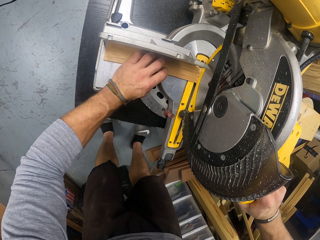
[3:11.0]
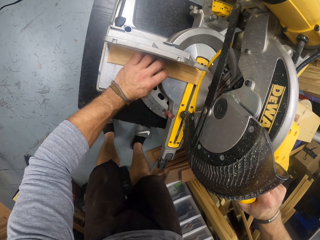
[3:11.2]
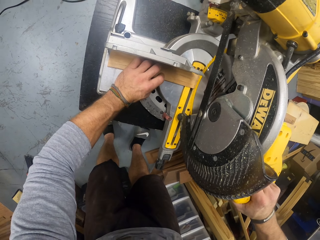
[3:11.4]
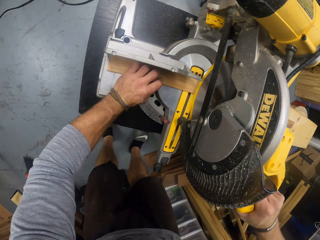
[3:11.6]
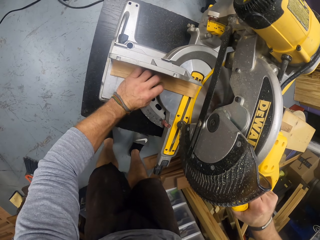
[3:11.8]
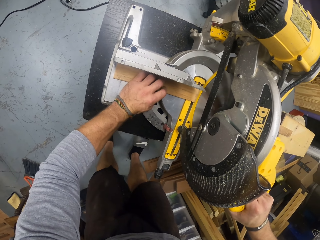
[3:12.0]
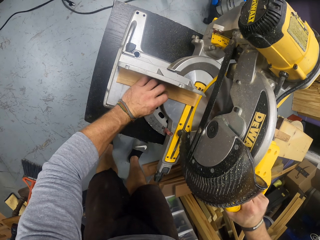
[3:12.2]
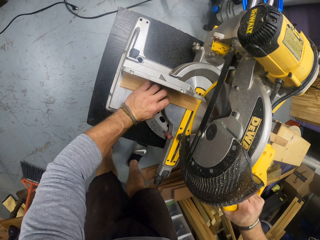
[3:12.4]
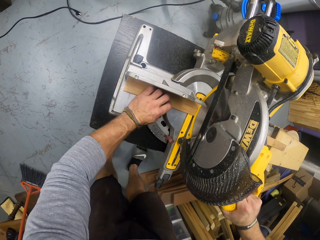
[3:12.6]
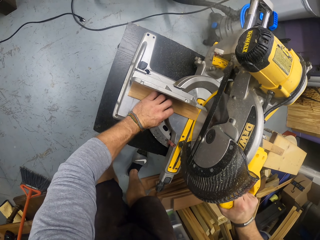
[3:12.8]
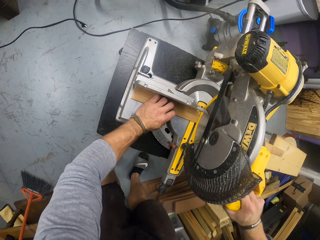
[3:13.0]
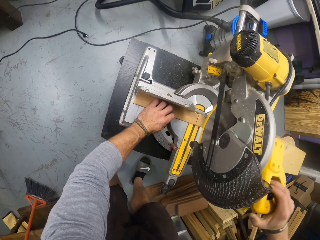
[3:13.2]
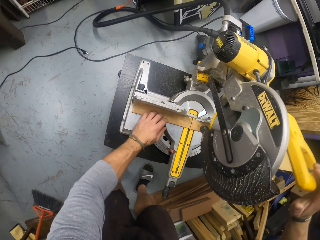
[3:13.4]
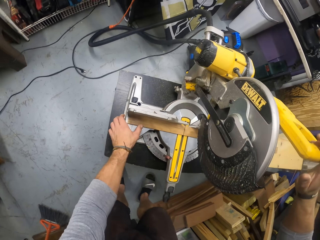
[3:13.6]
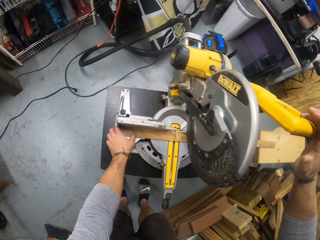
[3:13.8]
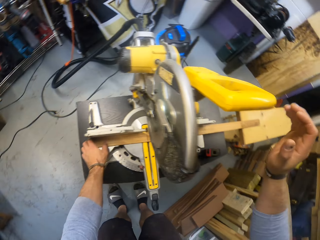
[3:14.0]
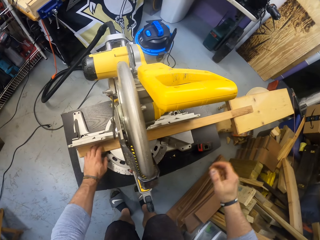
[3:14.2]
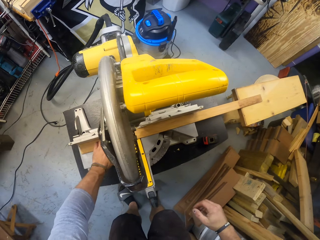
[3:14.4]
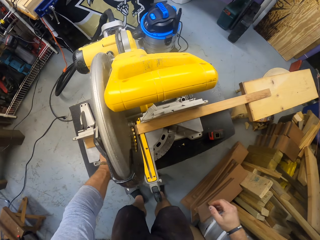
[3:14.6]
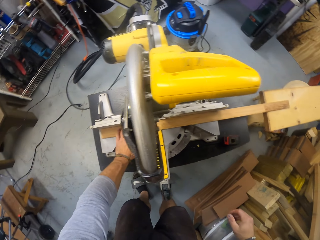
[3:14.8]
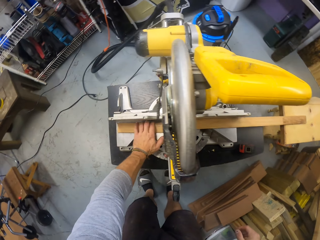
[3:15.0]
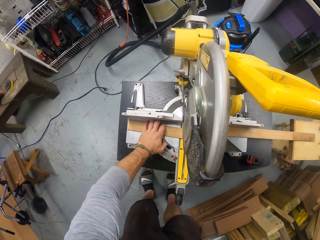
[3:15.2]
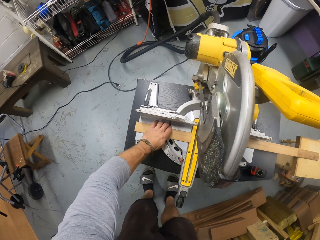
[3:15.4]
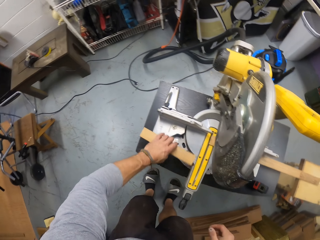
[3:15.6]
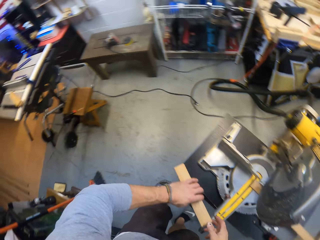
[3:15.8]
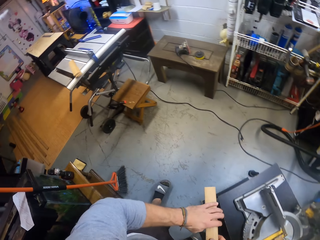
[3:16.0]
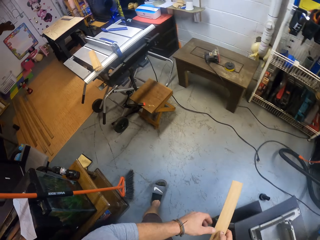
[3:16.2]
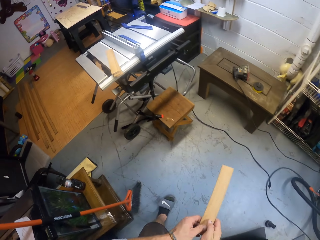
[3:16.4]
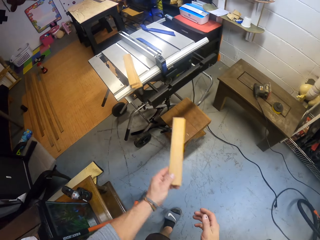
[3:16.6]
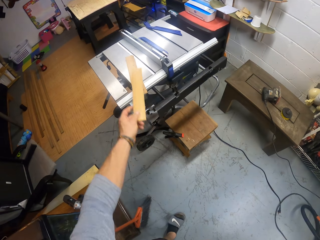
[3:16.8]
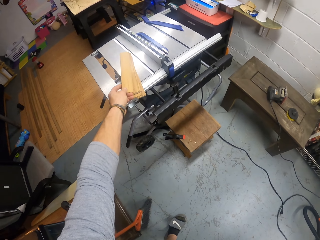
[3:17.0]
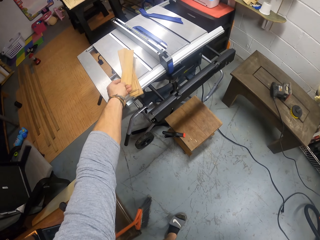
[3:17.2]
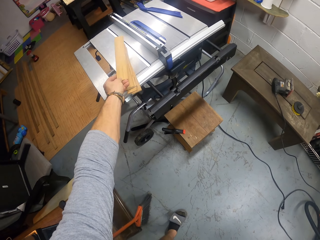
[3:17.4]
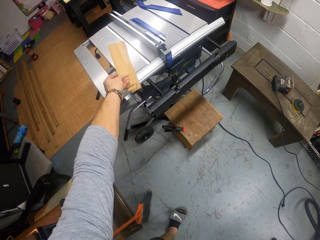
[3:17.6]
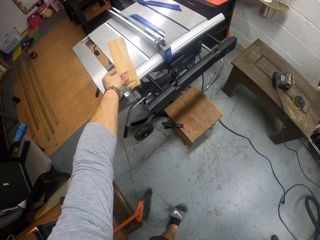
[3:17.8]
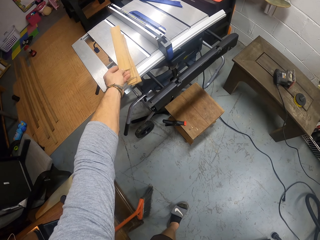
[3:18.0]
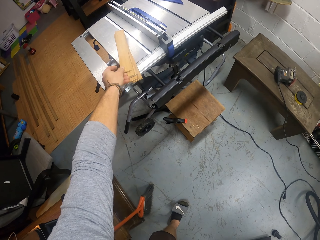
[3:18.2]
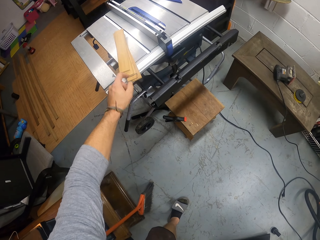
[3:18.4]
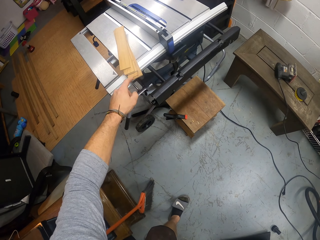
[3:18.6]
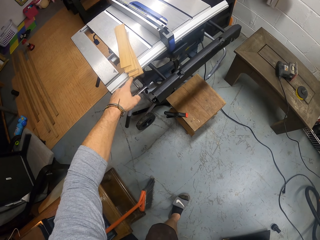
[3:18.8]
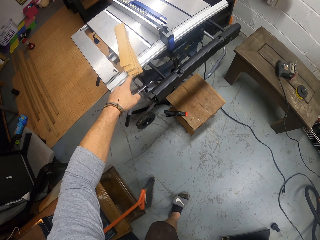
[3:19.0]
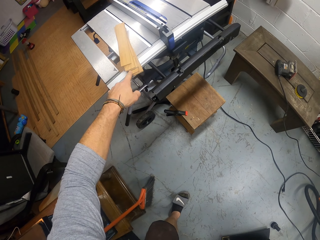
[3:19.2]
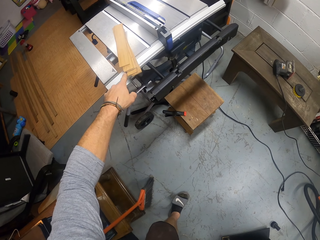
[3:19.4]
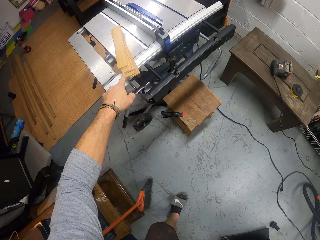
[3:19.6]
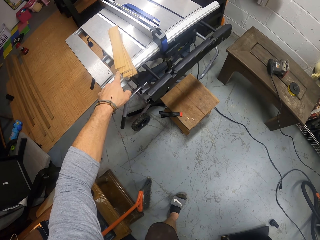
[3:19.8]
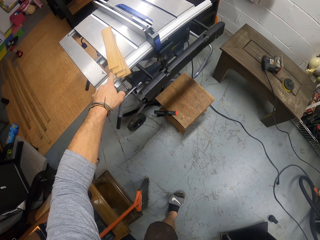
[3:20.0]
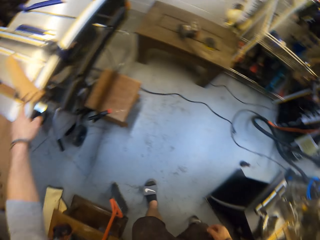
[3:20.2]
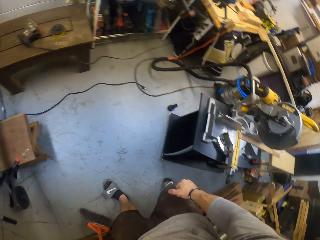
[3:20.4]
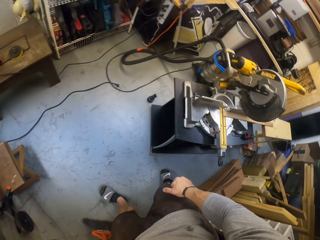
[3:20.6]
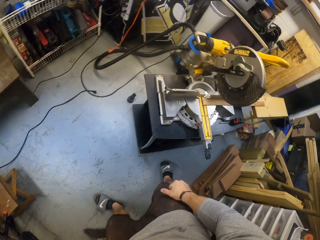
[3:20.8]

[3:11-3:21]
The camera wearer picks up a piece of wood on the table saw with his right hand. He fiddles with the piece of wood in his hands. He drops the piece of wood on an inactive table saw with his left hand. He points at the wood chips.

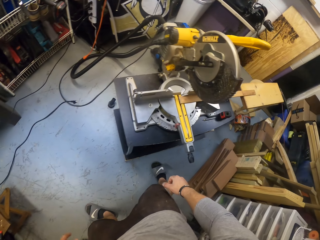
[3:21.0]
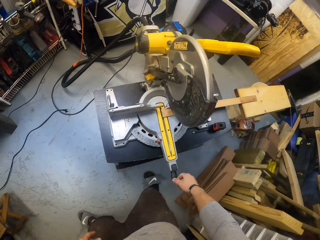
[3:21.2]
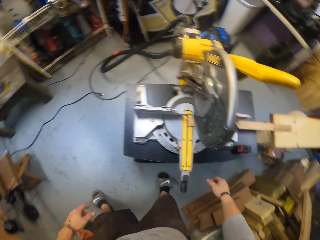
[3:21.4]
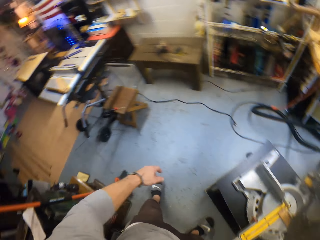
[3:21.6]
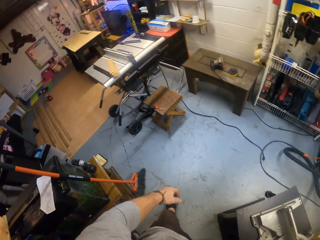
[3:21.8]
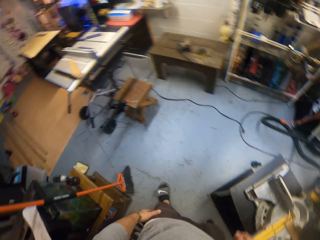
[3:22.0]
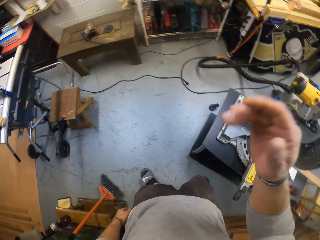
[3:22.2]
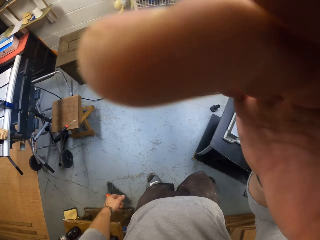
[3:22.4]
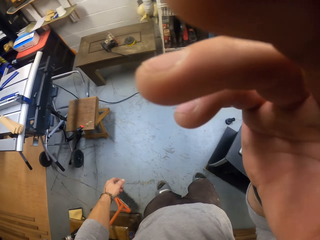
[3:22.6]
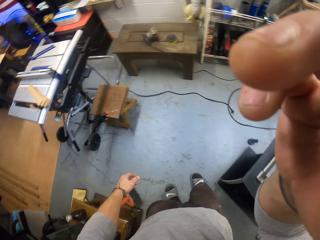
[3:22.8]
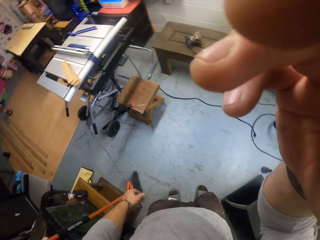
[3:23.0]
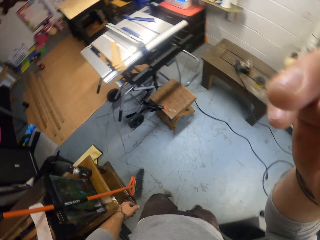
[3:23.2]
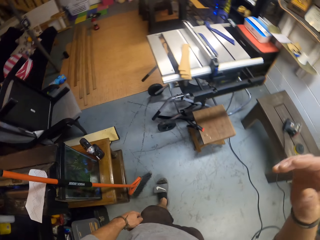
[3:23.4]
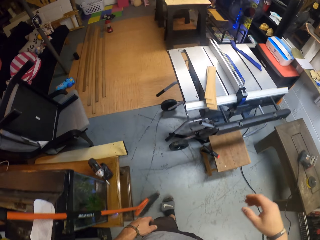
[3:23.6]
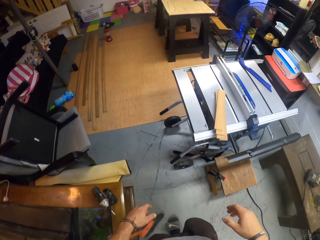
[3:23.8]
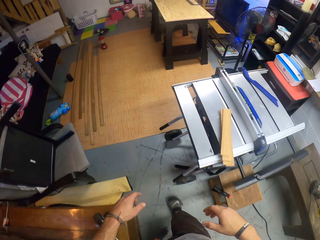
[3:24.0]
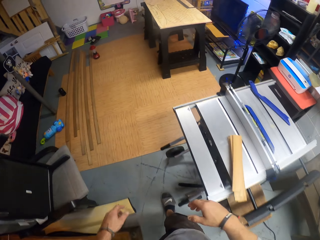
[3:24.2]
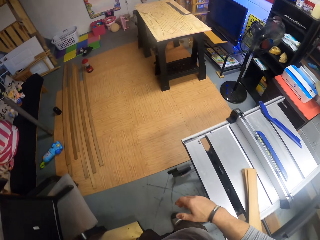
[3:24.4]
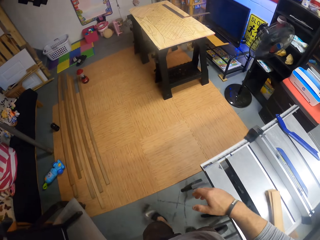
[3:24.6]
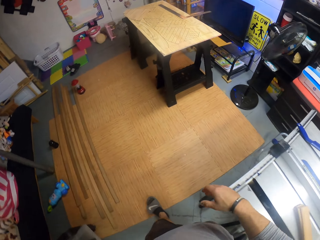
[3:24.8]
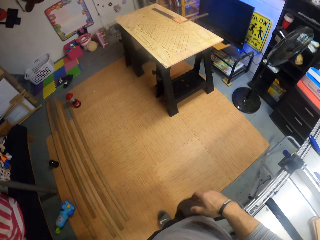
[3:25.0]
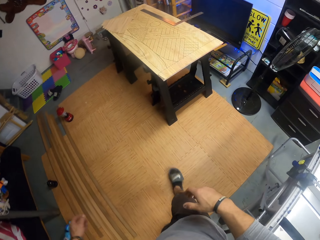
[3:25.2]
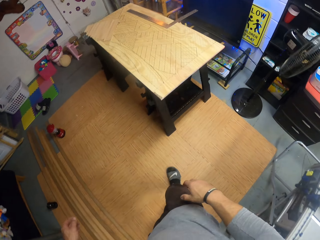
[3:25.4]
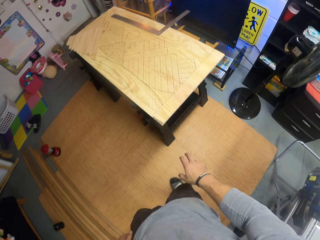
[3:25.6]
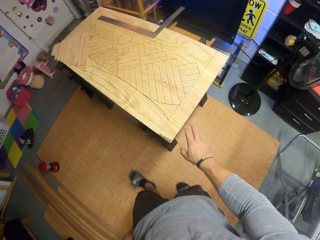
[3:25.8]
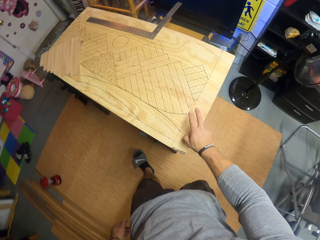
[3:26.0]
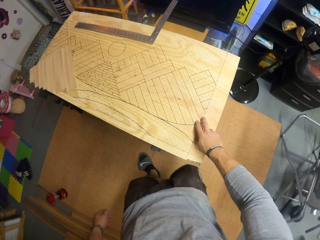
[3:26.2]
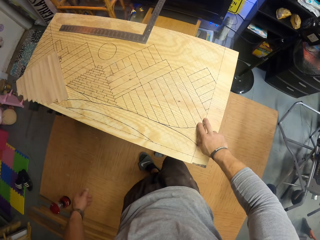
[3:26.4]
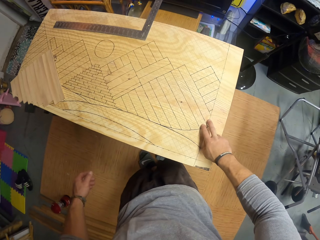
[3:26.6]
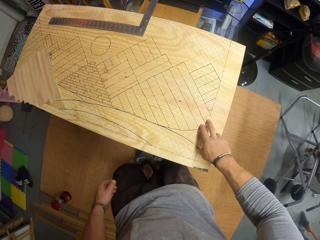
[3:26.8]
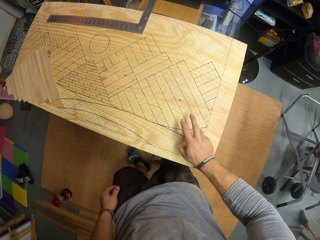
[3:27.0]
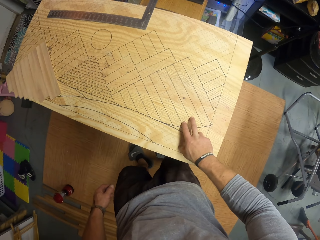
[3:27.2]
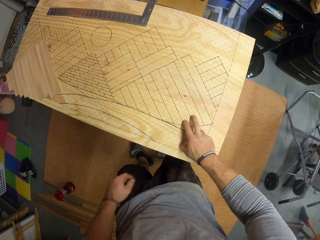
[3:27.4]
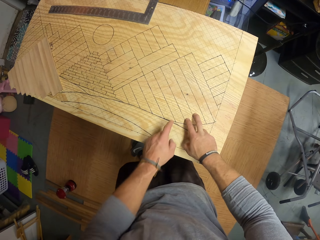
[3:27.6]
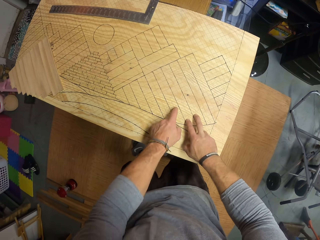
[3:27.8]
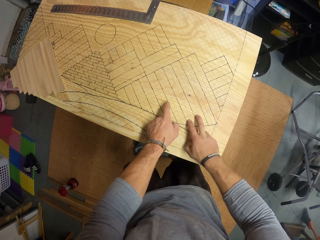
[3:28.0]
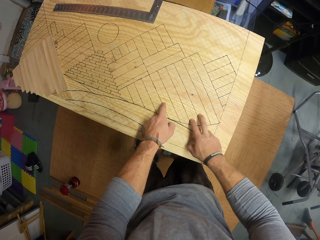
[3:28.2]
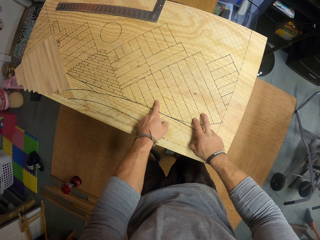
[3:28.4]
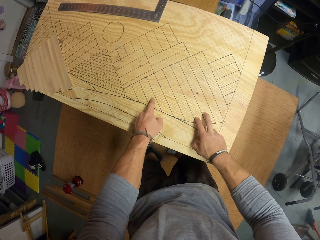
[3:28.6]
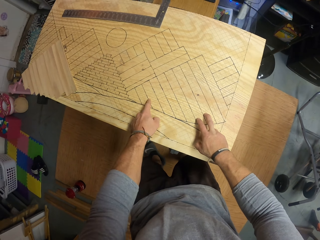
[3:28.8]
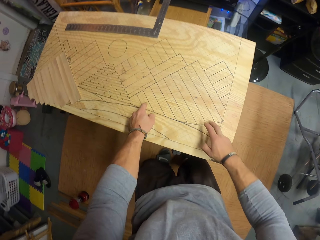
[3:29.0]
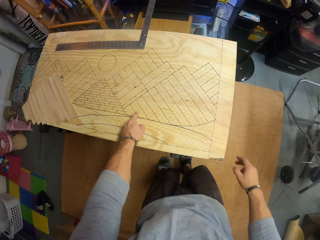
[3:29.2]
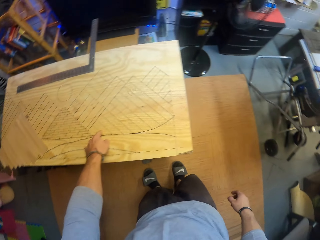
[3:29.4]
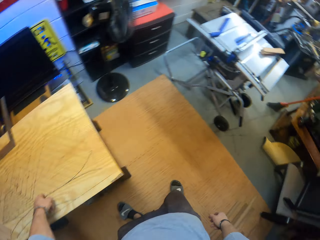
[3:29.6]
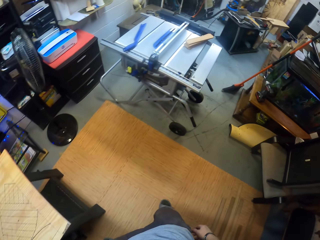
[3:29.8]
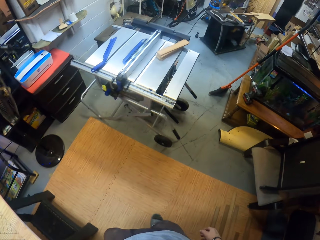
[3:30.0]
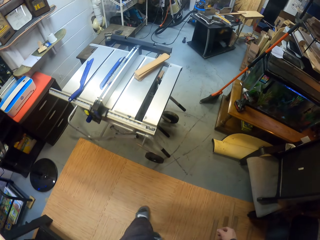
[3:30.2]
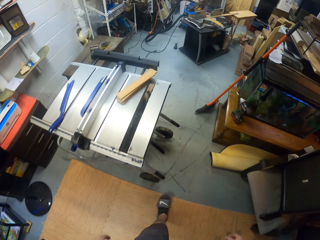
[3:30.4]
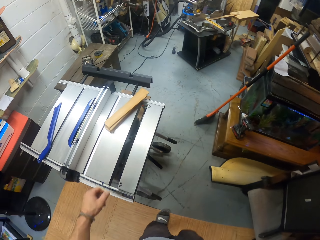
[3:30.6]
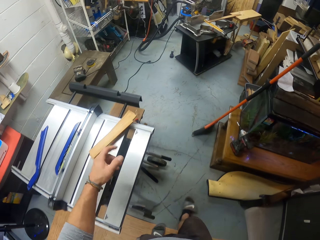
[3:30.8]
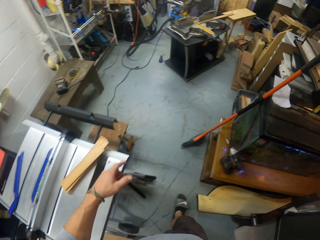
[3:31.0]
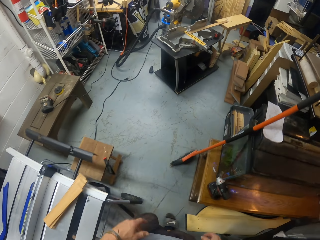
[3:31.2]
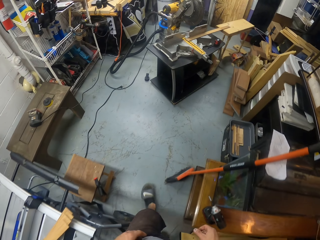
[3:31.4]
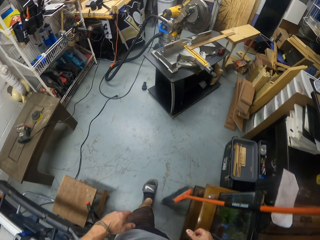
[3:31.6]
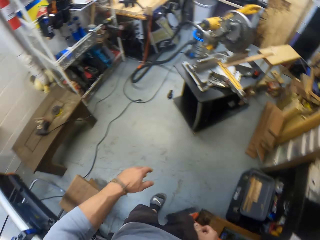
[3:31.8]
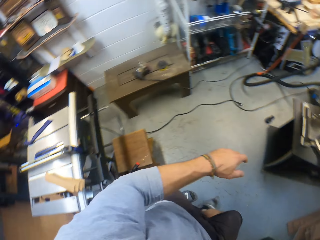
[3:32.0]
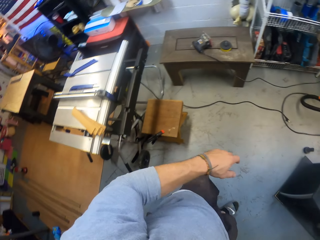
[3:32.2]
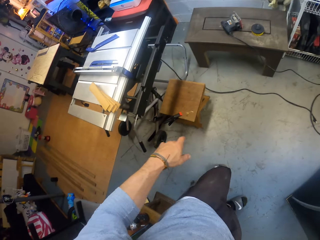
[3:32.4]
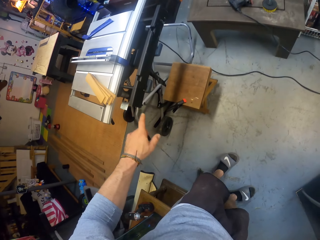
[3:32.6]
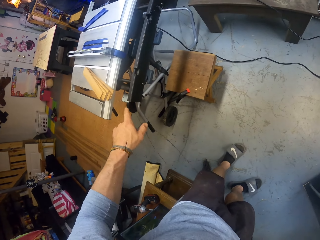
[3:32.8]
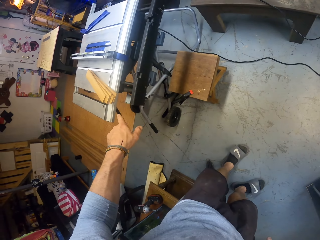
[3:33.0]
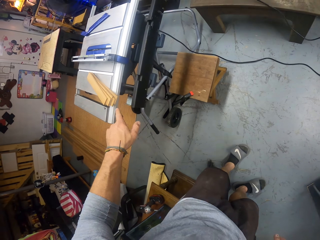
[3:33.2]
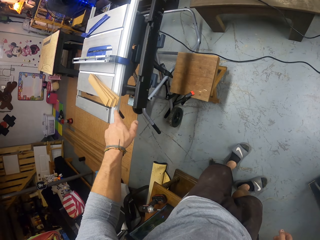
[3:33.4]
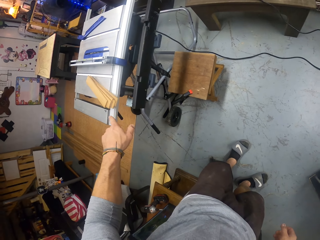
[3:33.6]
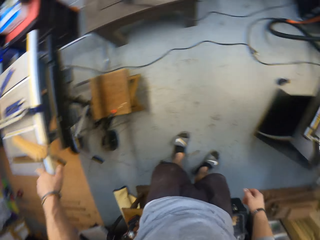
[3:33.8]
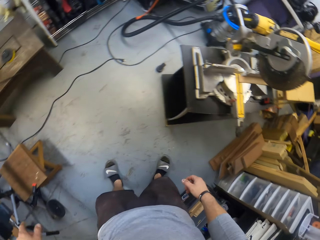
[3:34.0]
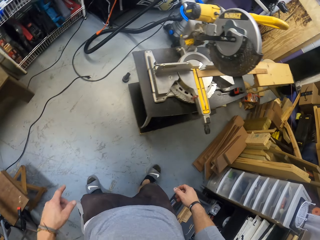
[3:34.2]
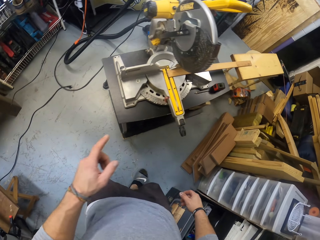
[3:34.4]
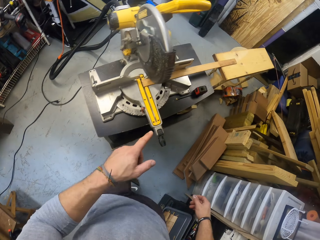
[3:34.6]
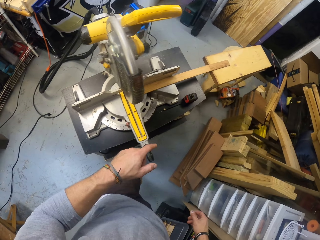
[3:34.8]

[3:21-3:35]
The camera wearer touches his face with his right hand. He adjusts the camera. He walks to the board. He touches a board plan with his right hand. He touches the board plan with his left hand. He walks. He points at the wood chips.
